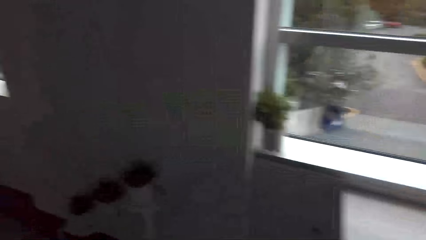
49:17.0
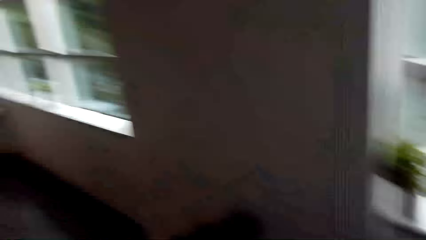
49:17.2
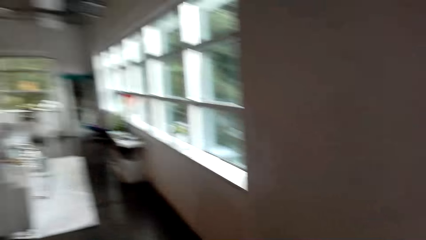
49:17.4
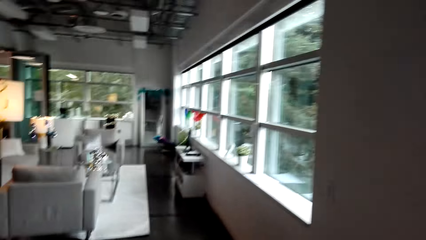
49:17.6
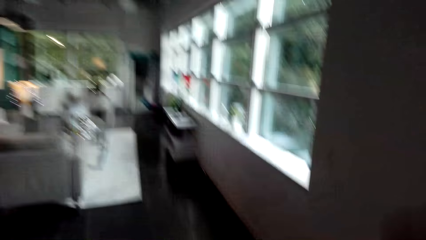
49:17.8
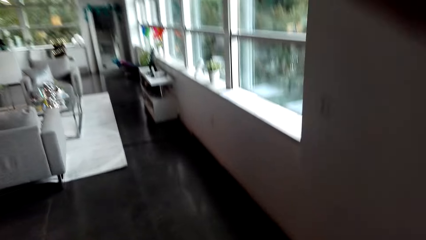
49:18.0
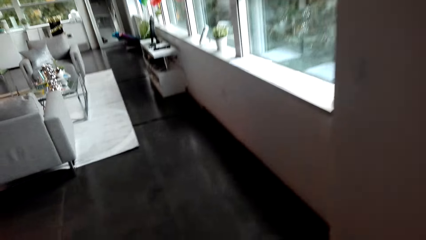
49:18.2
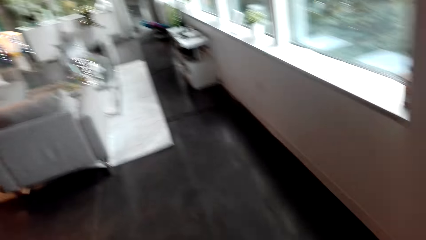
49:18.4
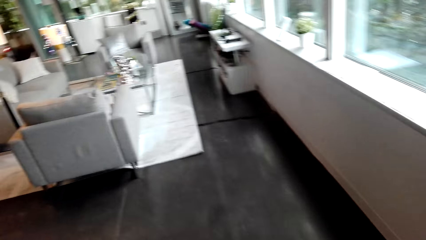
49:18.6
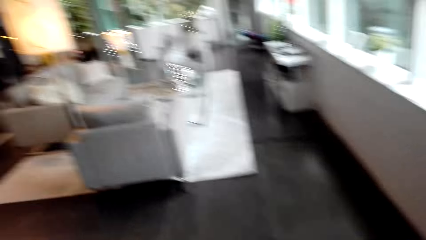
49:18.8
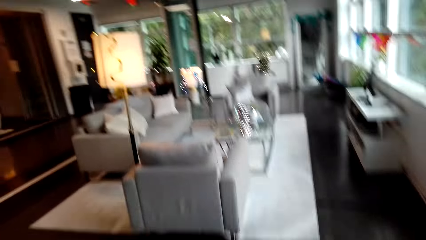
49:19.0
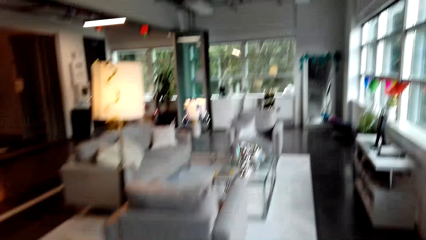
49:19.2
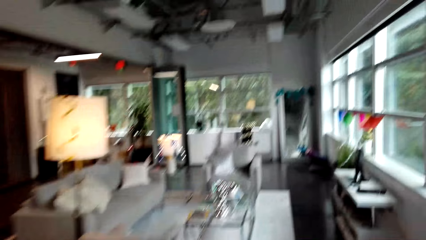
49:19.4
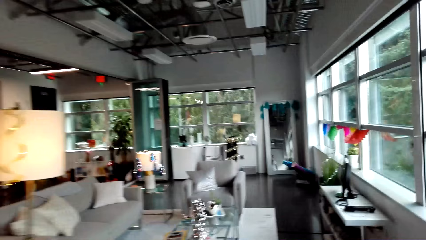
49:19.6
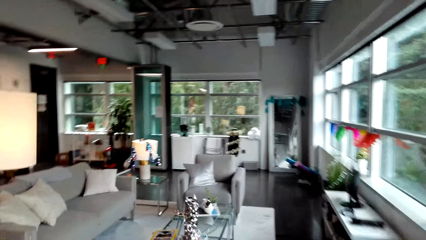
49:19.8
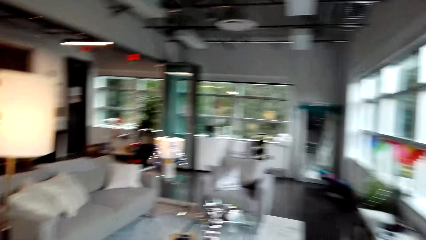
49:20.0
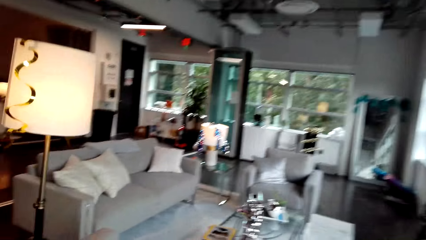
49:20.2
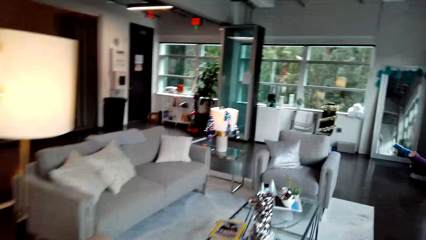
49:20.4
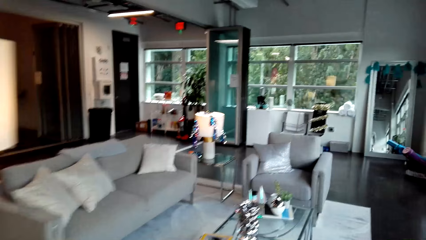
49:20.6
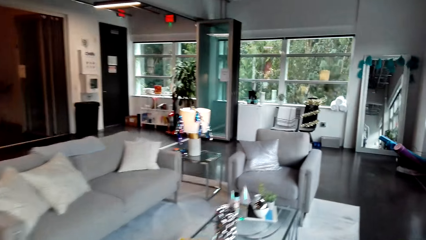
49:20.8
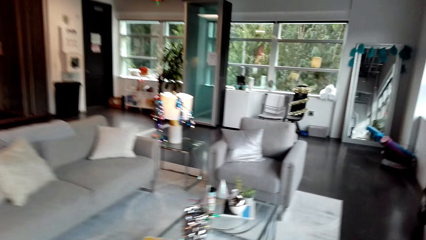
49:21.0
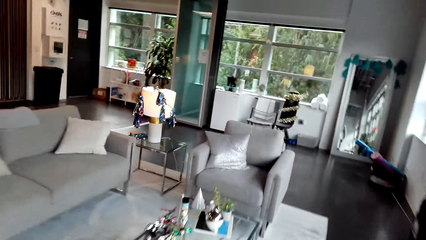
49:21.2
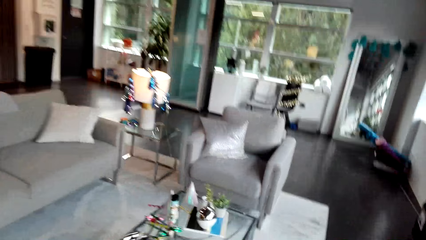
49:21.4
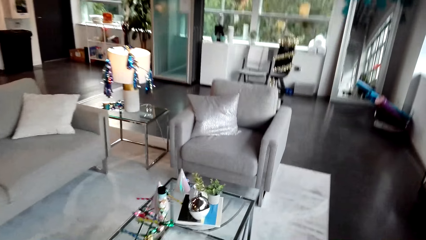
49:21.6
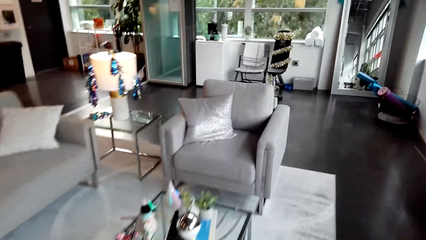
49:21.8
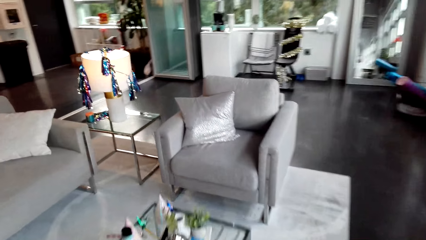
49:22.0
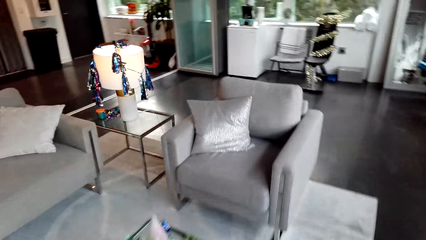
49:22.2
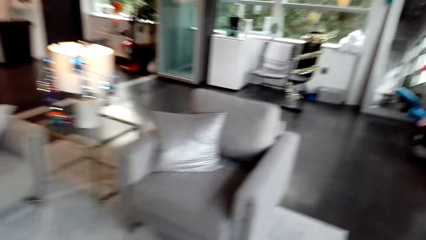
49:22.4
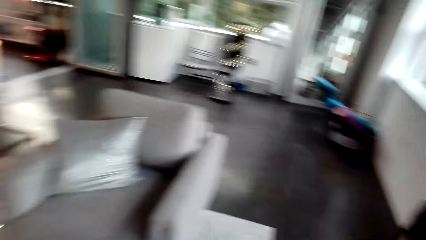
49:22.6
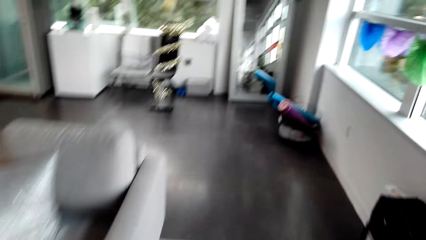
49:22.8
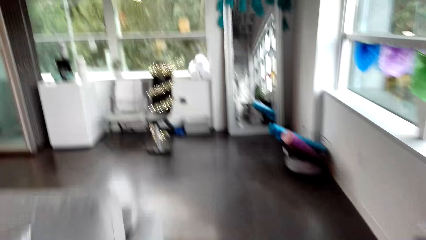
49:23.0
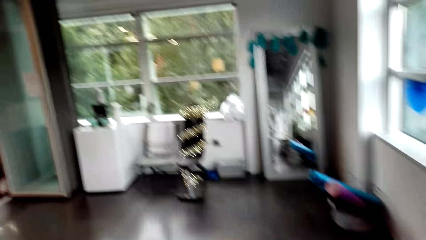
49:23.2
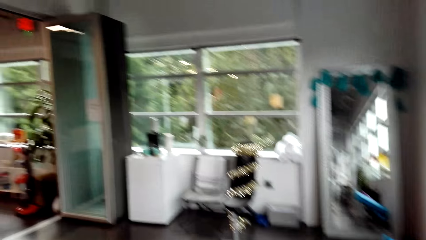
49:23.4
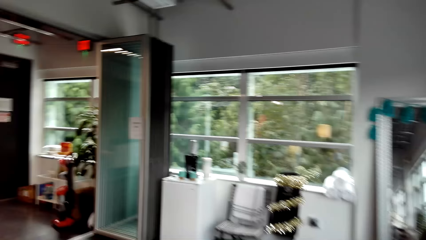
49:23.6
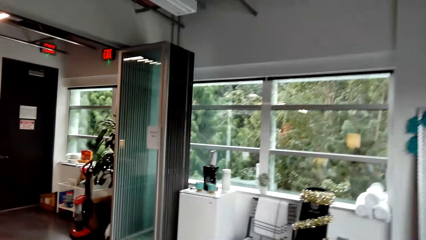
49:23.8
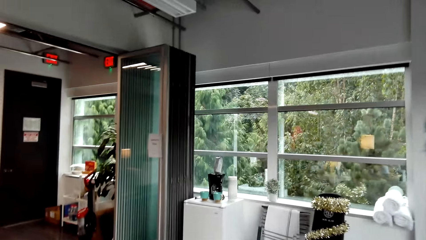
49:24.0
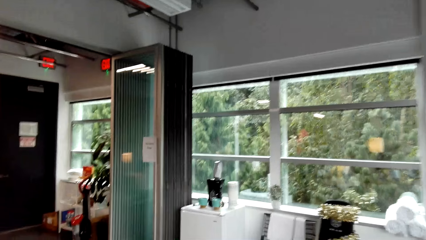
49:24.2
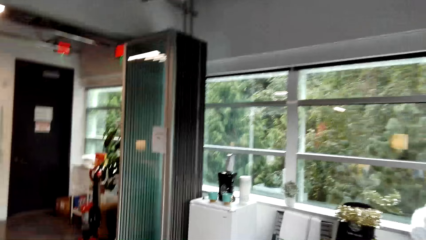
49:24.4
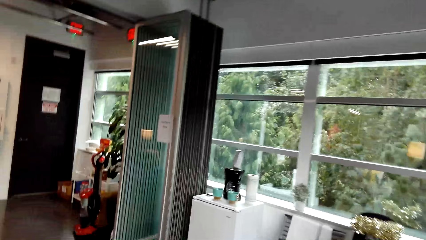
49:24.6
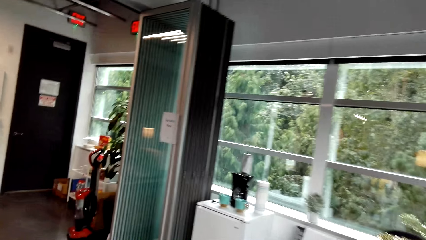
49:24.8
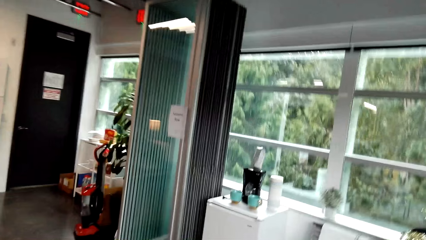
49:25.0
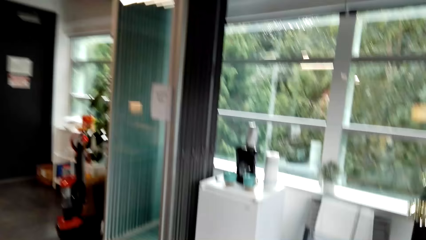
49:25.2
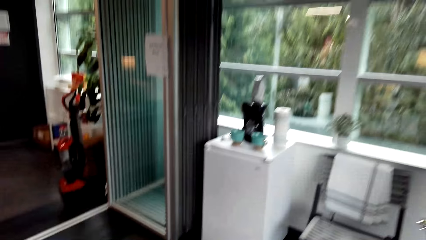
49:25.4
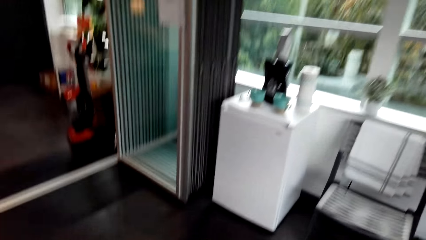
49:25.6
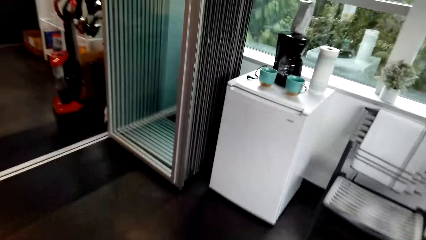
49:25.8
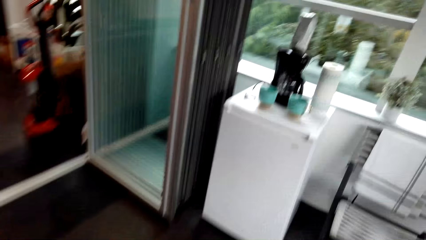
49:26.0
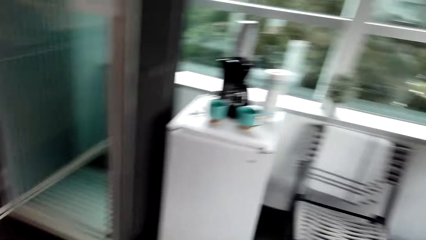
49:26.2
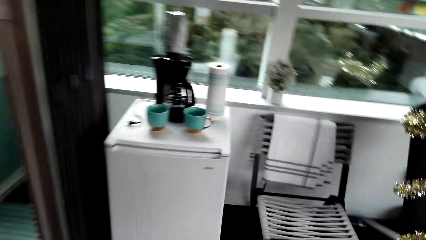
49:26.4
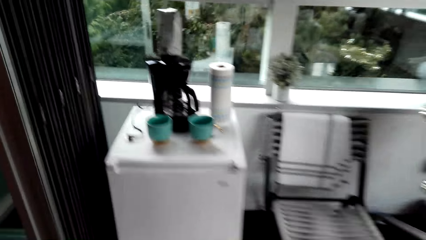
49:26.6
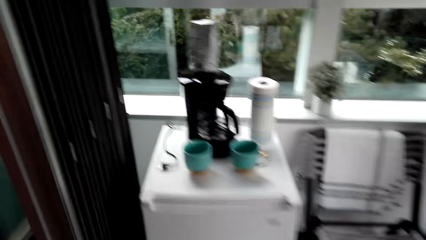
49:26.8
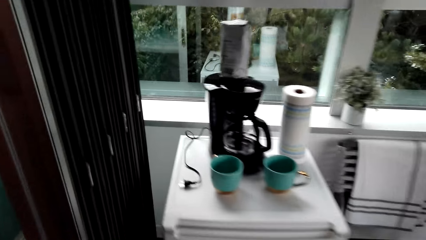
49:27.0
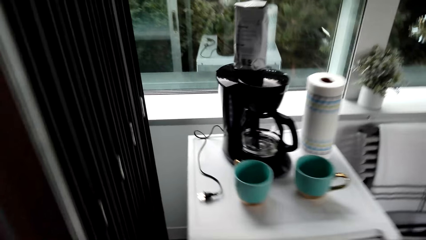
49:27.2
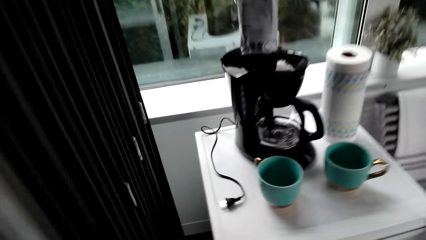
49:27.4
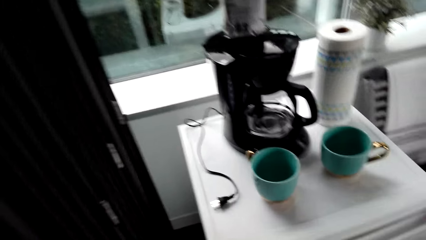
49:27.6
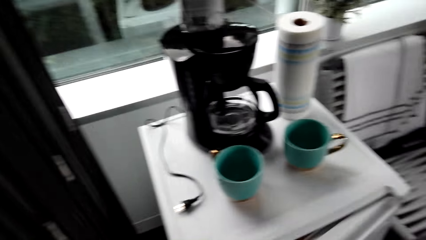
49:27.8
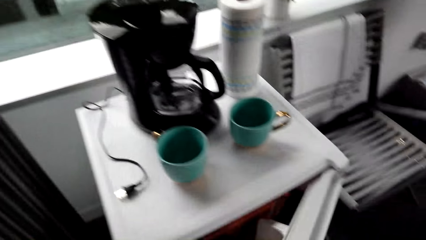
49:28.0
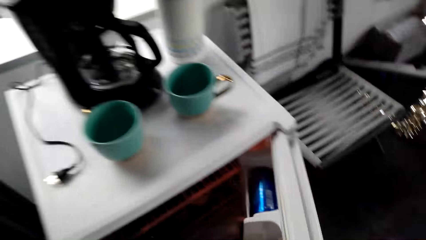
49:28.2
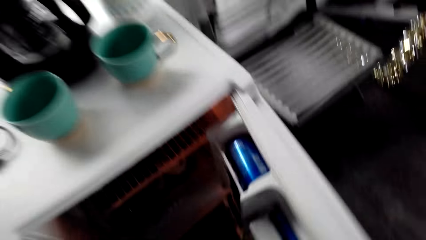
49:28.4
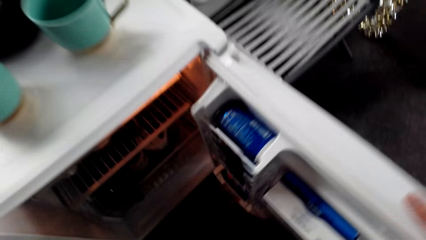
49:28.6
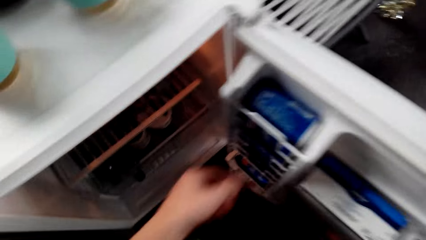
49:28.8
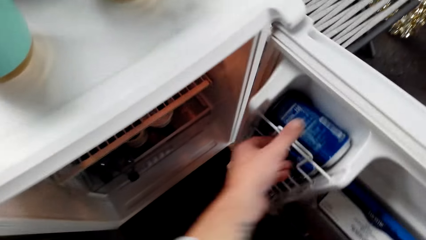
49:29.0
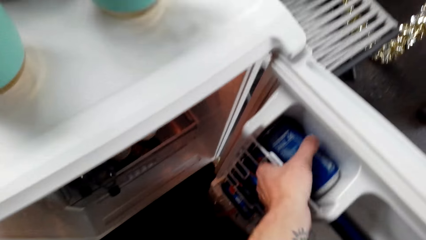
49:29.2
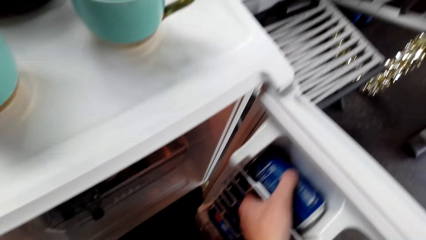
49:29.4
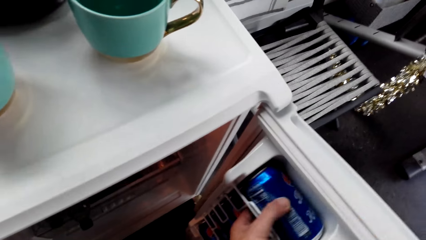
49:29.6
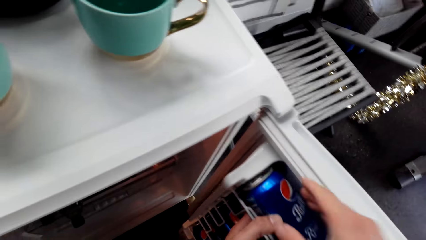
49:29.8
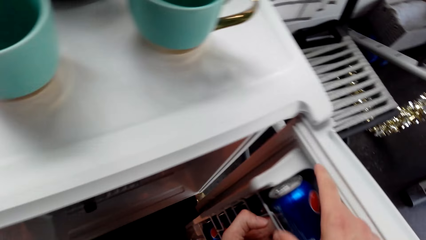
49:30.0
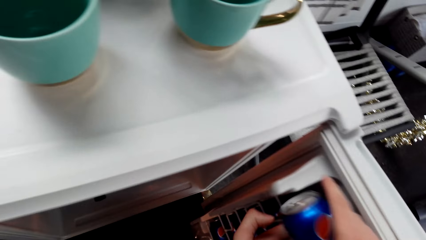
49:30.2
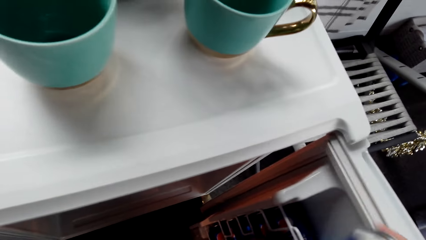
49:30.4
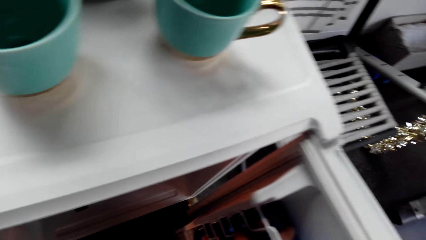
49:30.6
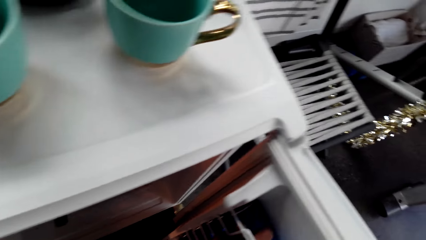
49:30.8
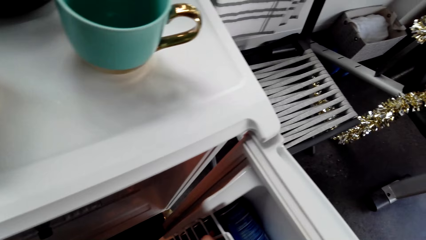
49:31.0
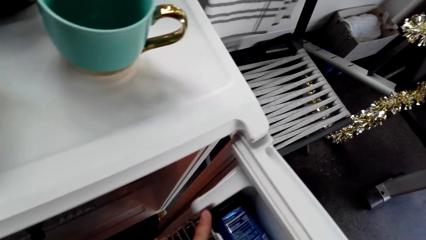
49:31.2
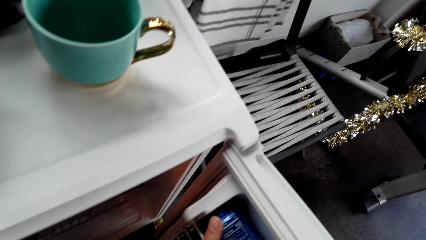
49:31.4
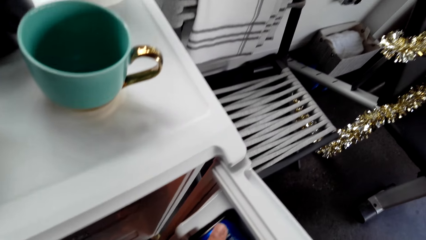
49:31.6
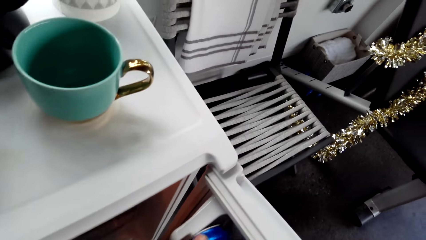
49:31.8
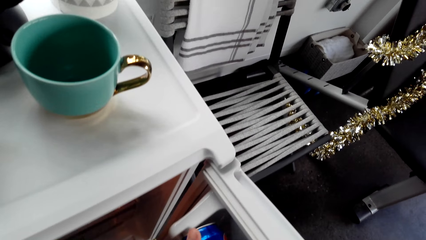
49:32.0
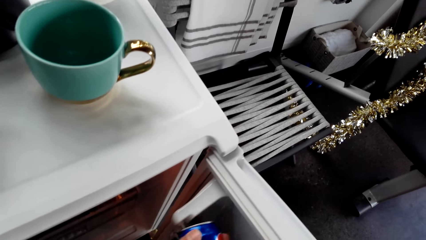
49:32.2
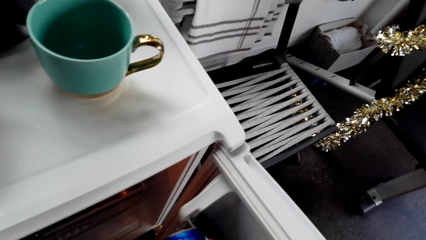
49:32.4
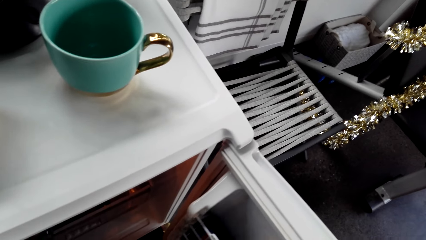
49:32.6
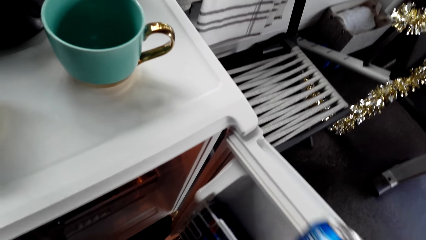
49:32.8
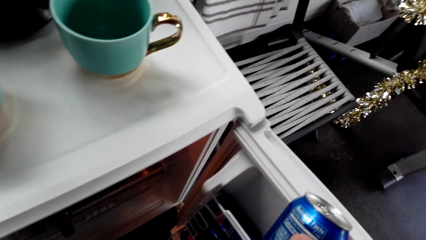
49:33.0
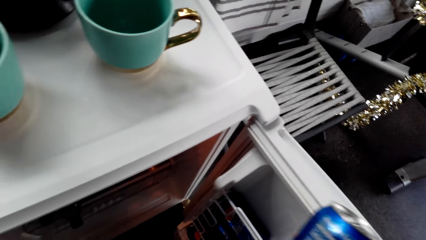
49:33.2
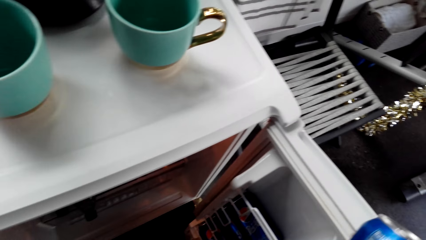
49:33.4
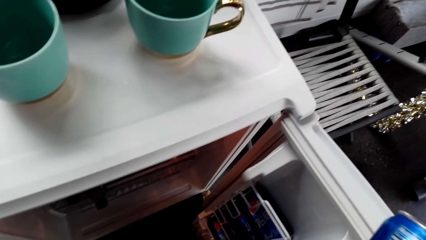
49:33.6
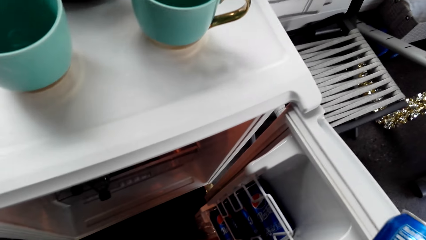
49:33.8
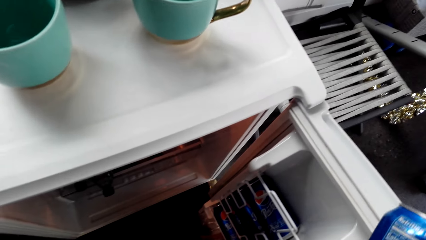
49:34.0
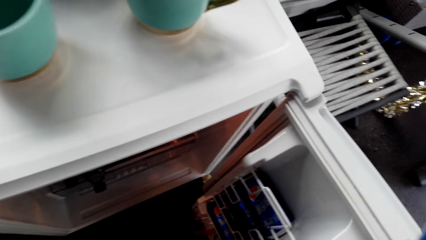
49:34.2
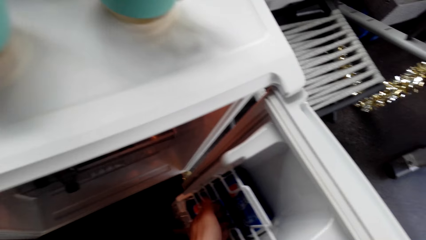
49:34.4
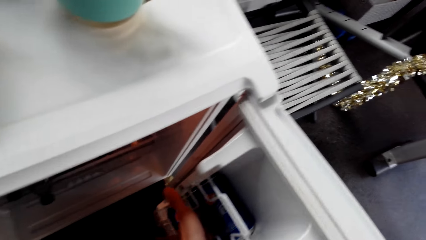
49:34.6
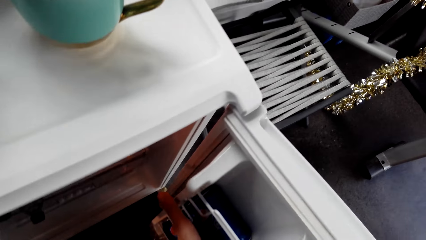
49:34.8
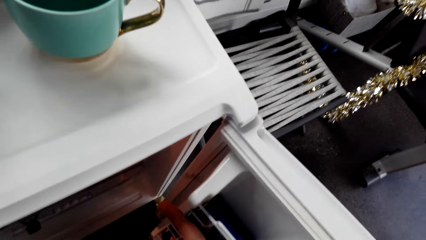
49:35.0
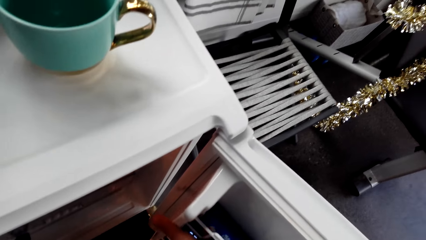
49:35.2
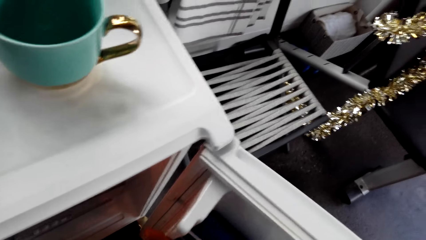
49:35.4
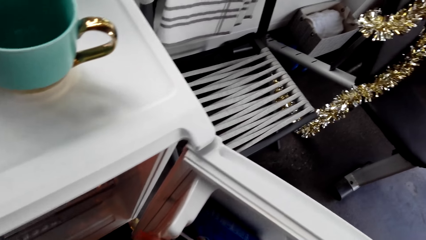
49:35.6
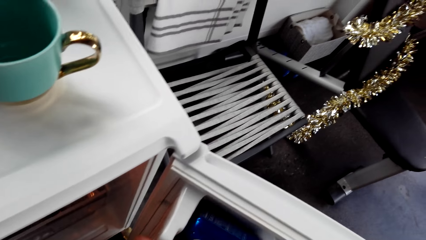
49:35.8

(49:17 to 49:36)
The camera wearer walks. They open the fridge and take two NEO.
